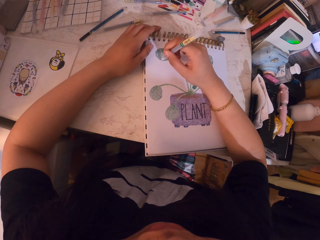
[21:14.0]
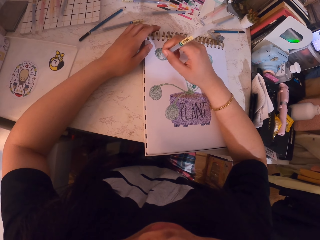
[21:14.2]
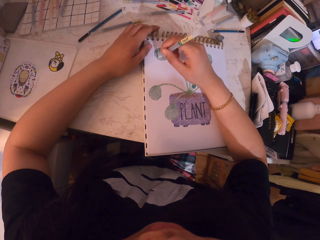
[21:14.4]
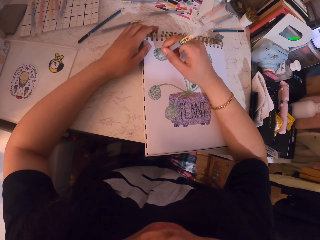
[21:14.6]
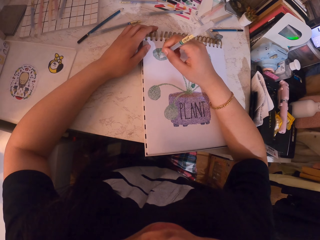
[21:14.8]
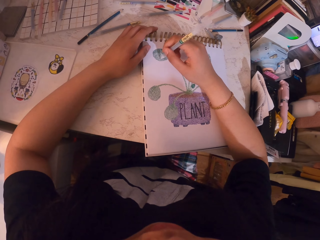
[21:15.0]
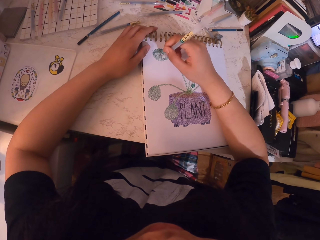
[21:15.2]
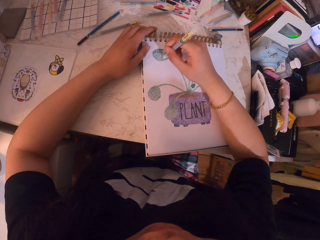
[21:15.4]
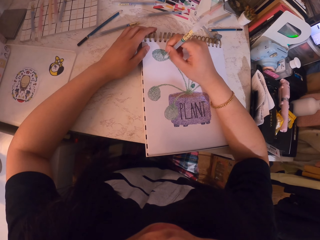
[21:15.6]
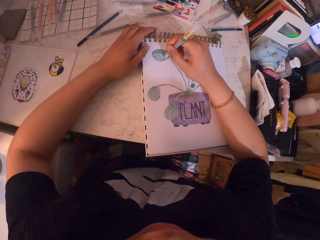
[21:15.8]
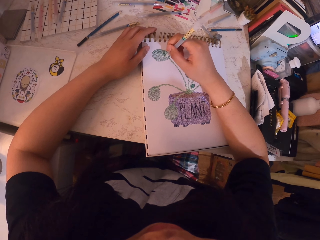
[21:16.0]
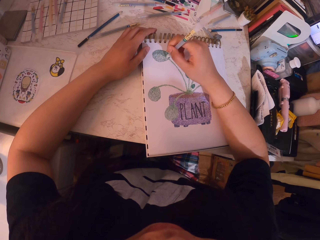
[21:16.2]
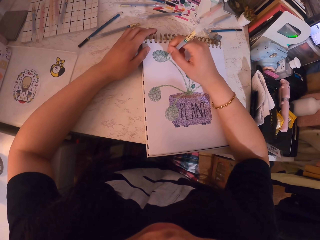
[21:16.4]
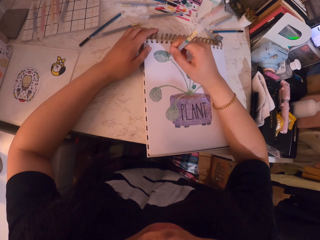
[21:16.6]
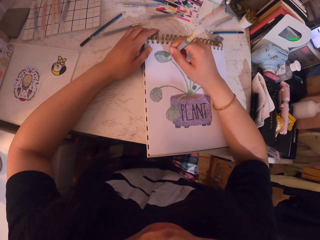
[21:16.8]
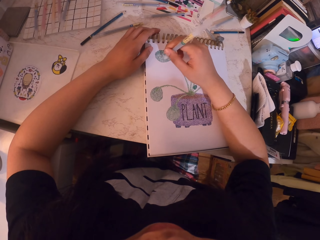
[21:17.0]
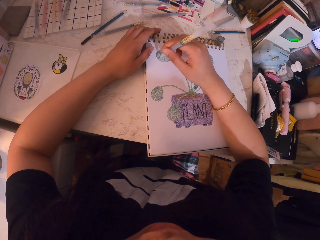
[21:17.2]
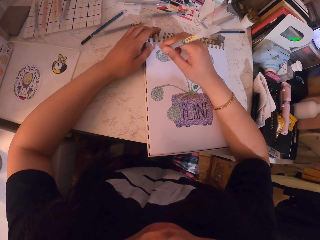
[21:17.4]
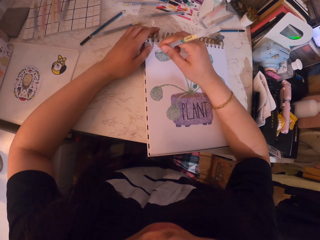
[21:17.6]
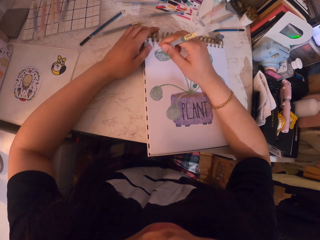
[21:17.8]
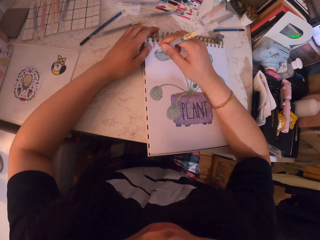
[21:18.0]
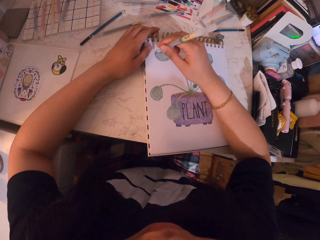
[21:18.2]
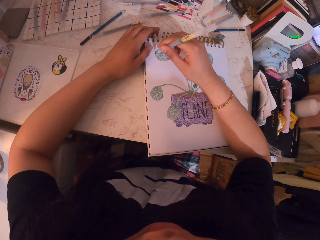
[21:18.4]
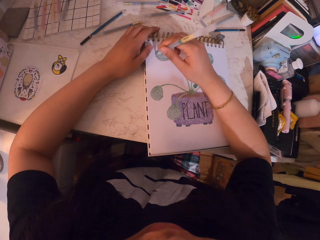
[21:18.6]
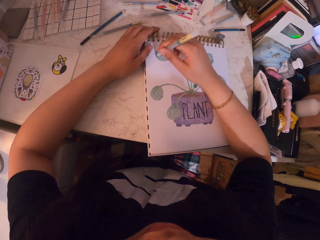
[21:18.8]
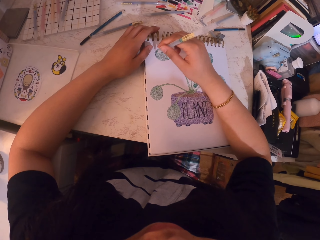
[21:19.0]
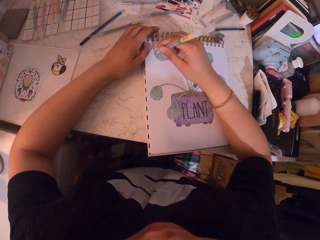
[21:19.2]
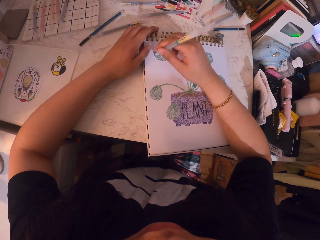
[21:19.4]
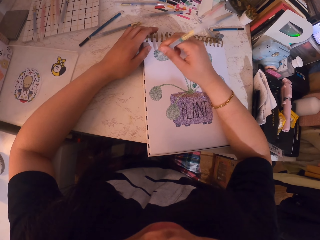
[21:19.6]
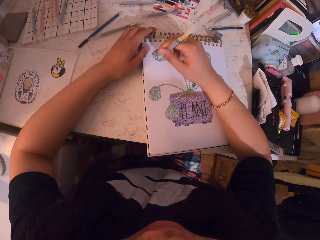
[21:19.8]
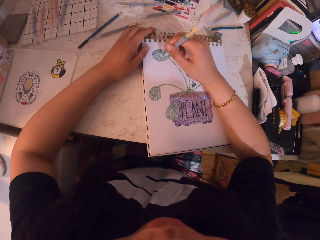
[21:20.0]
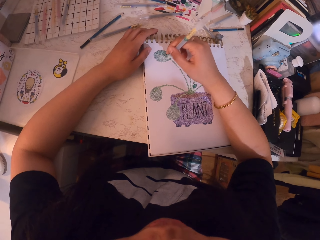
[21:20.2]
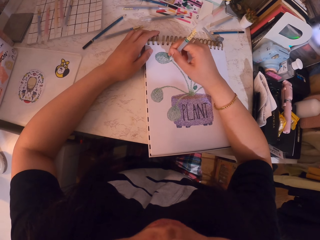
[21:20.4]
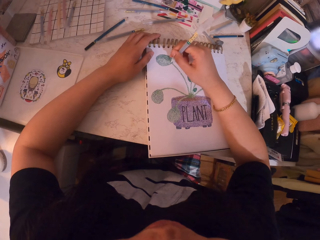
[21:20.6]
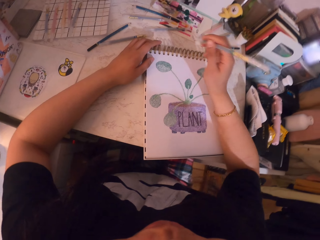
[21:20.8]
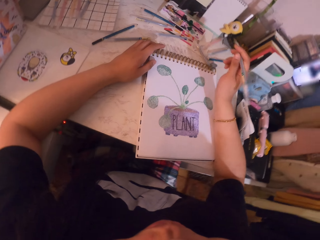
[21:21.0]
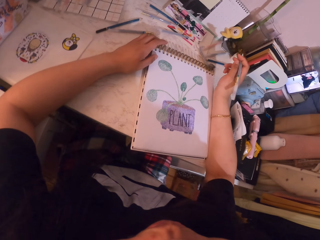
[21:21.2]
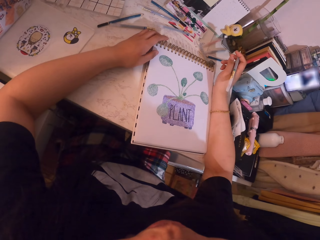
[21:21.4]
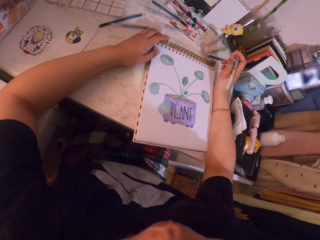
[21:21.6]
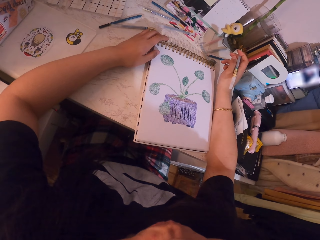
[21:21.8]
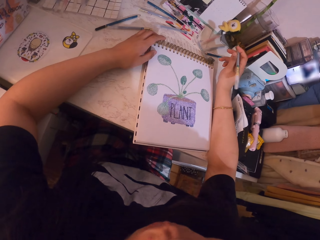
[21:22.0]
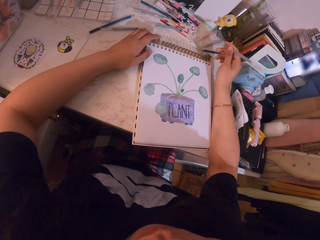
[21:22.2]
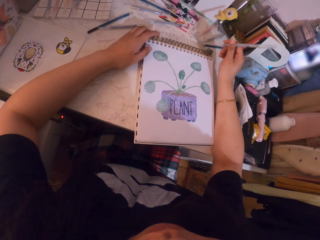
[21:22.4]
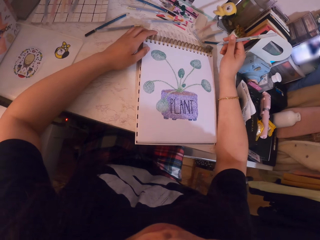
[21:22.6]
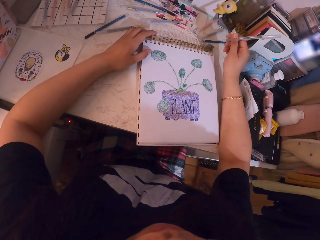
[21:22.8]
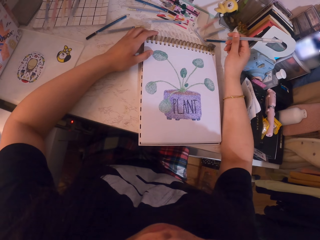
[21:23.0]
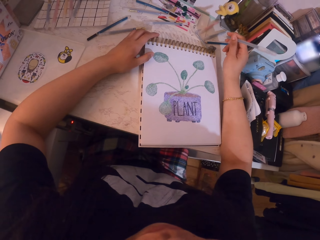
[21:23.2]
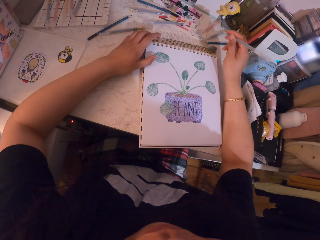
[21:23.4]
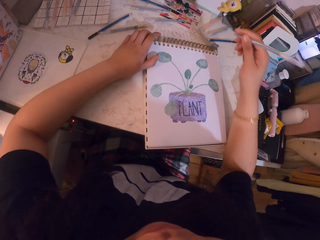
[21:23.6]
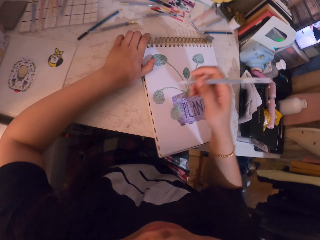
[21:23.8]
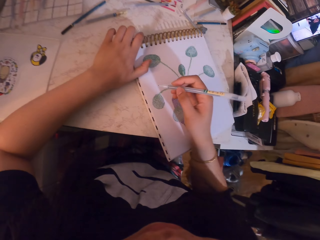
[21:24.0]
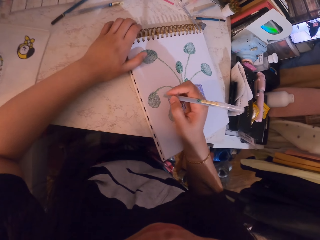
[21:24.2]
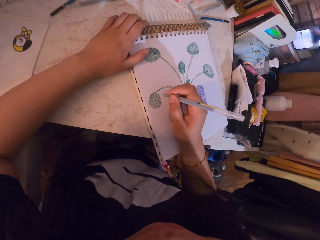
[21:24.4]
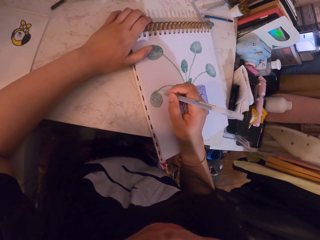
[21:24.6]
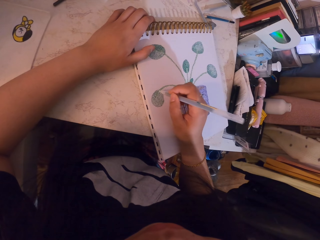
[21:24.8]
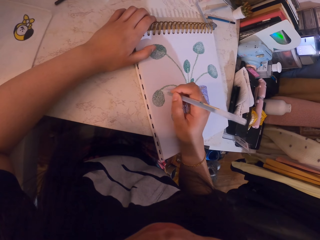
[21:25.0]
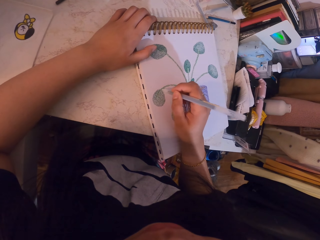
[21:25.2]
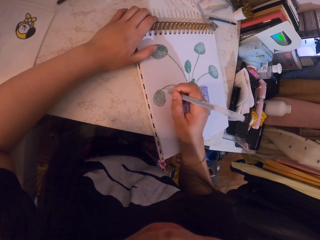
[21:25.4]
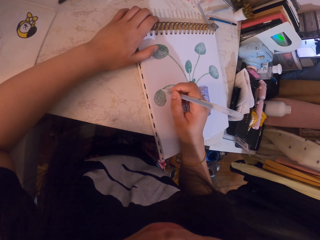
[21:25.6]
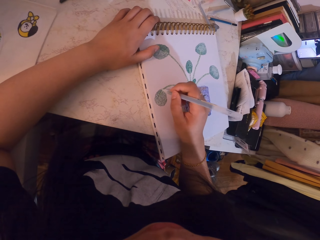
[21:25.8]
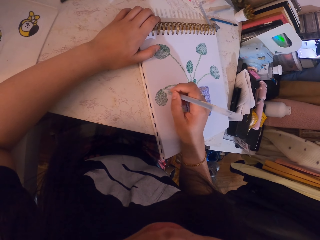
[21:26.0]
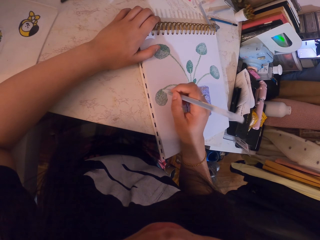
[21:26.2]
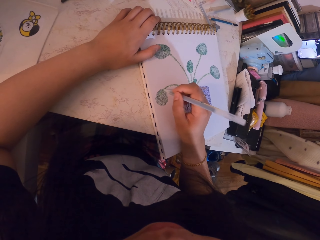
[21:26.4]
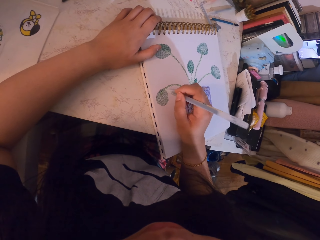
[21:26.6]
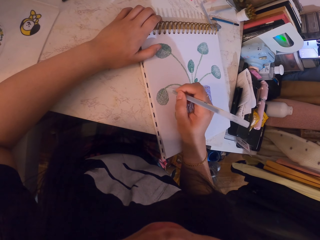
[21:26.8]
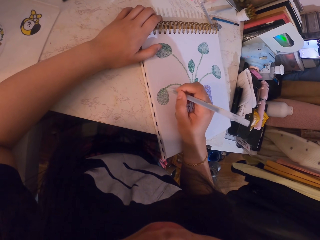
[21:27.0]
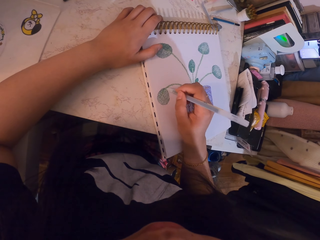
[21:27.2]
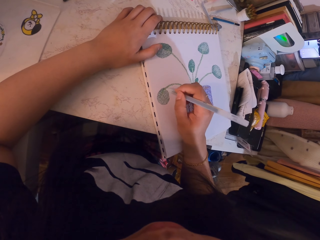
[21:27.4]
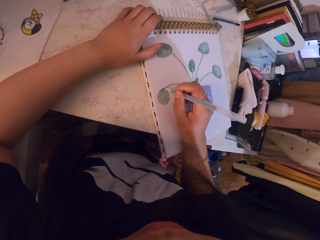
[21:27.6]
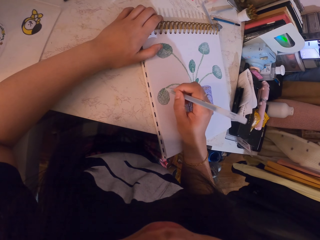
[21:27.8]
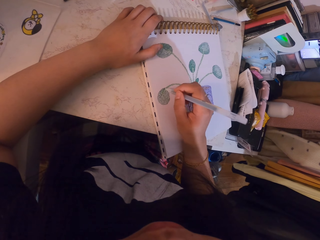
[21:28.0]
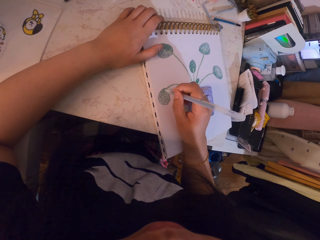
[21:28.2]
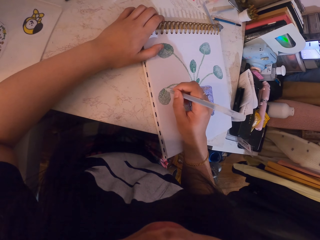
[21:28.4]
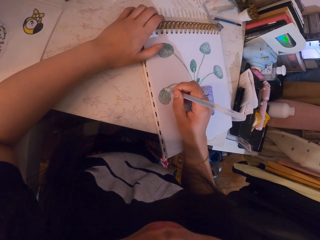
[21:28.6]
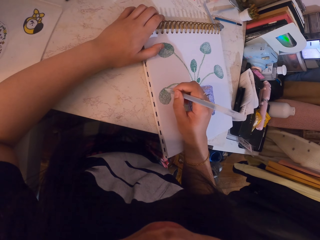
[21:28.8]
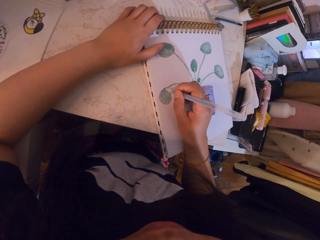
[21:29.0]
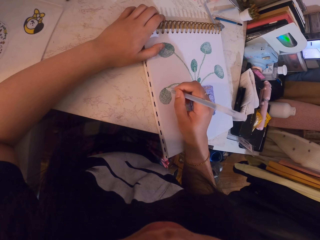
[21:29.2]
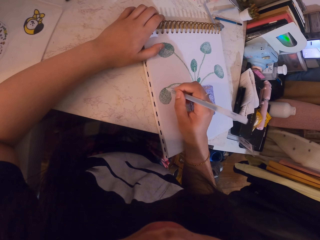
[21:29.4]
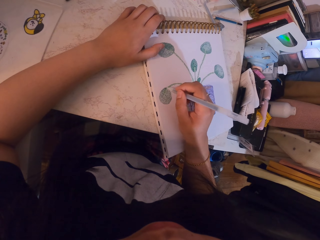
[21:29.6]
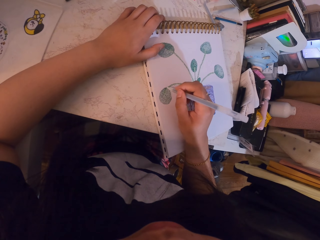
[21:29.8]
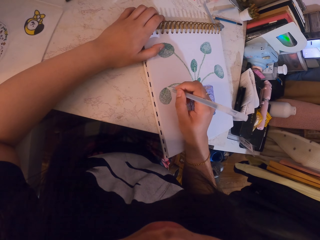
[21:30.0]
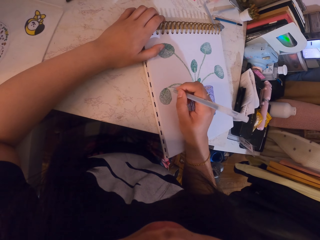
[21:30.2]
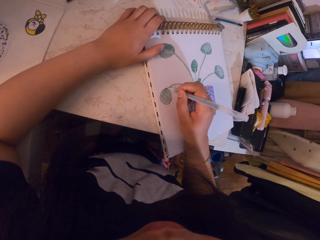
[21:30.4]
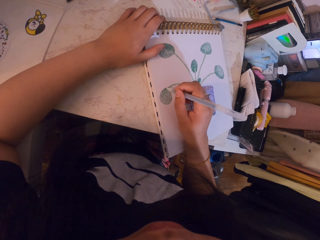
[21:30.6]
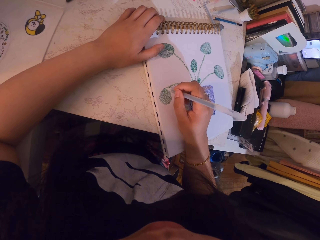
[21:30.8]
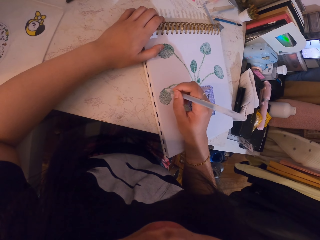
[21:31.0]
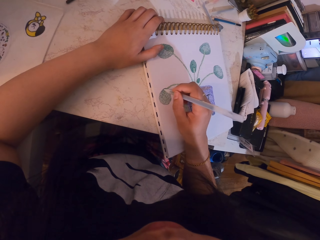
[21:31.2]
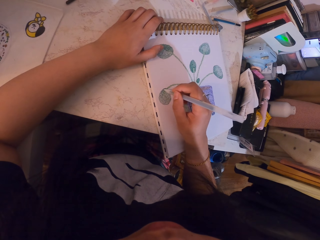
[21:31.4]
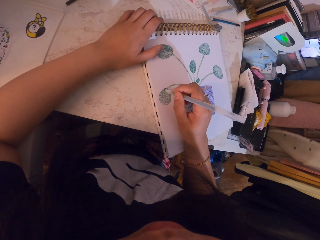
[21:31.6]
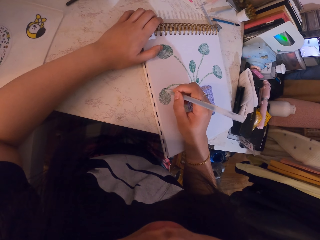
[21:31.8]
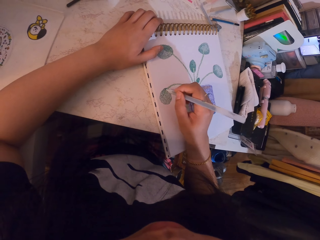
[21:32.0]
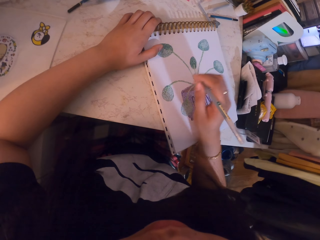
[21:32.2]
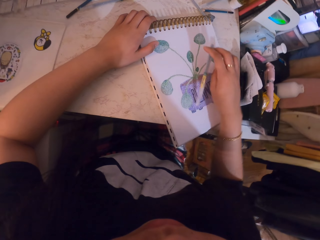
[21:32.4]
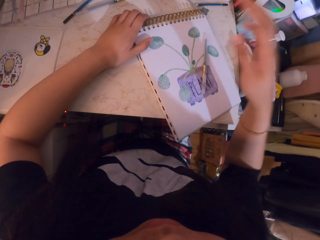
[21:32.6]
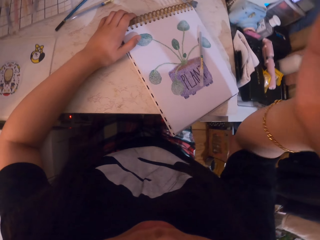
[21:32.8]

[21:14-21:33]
The camera wearer turns to the side. They draw a paint with a pen. They turn around. They stare at the sketch. They hold the pen. They adjust a book. They paint the sketch with the pen. They hold the pen.
